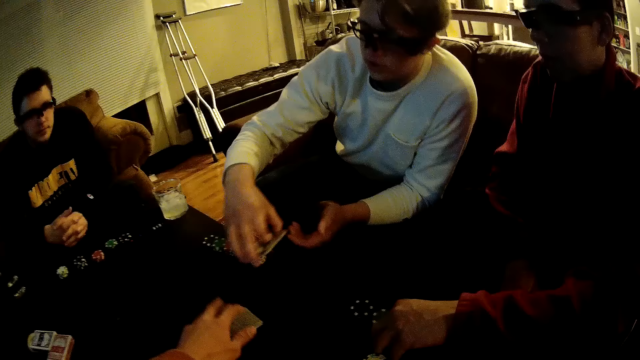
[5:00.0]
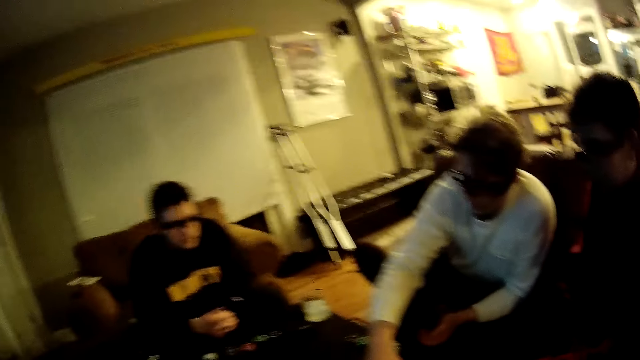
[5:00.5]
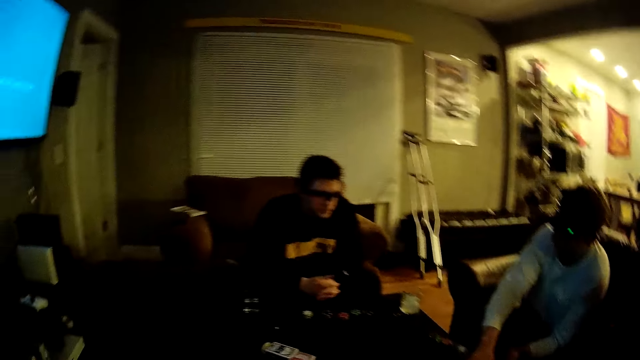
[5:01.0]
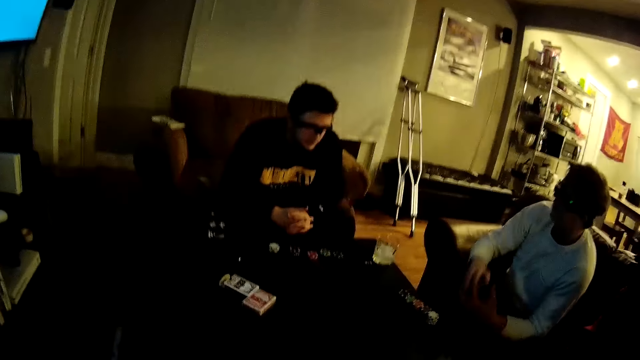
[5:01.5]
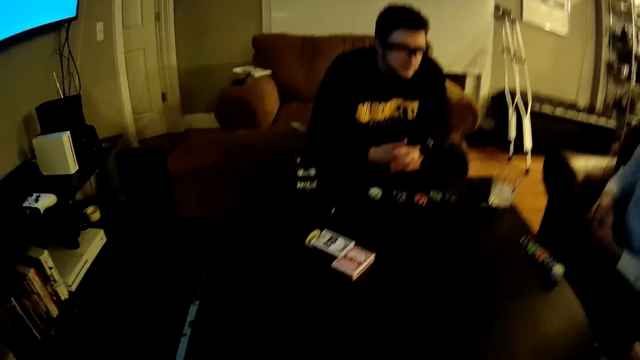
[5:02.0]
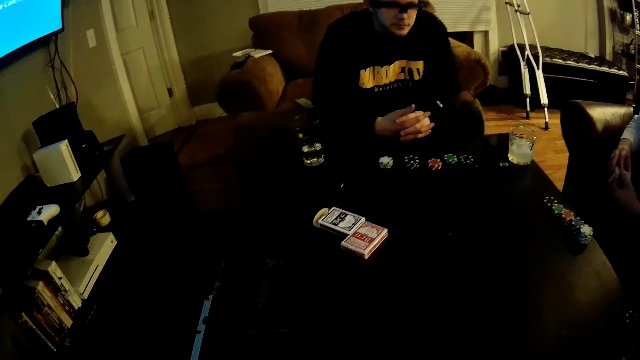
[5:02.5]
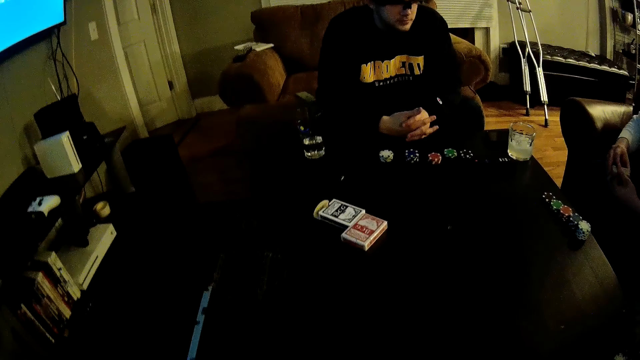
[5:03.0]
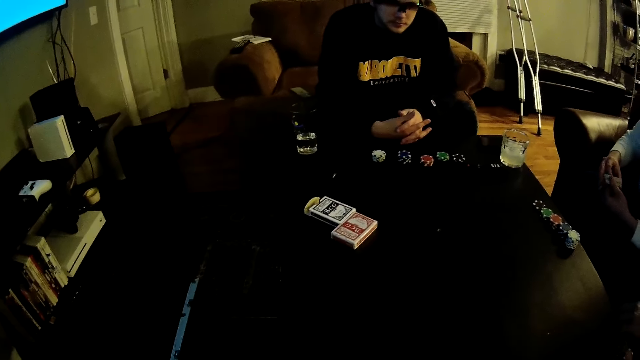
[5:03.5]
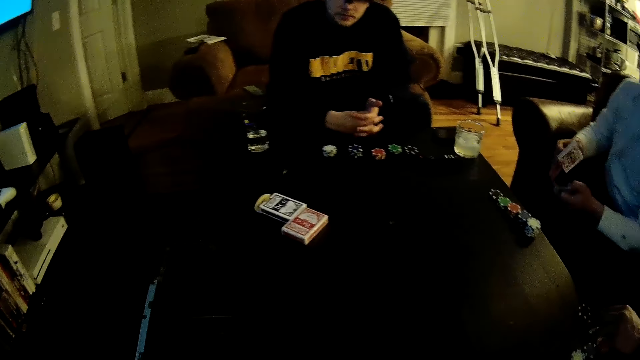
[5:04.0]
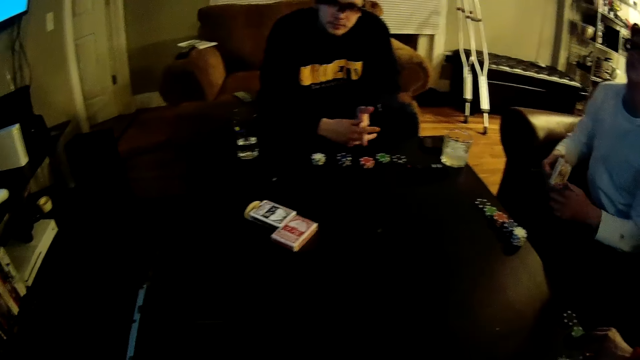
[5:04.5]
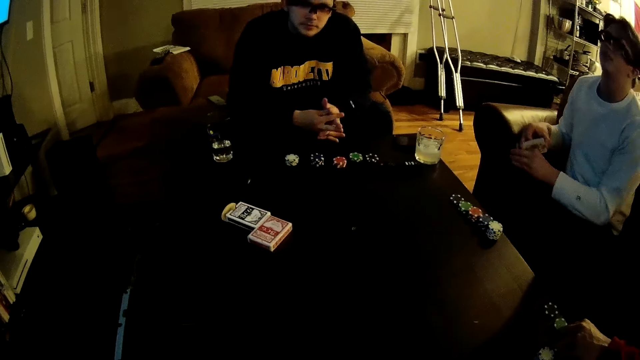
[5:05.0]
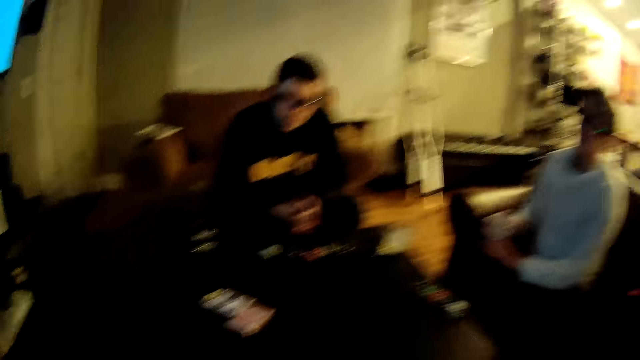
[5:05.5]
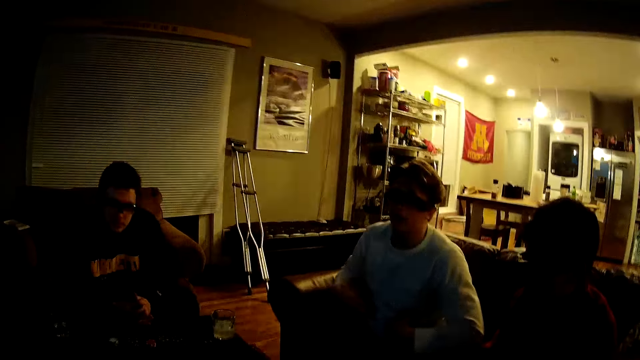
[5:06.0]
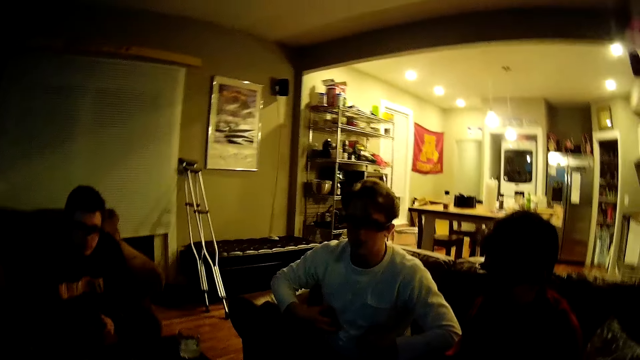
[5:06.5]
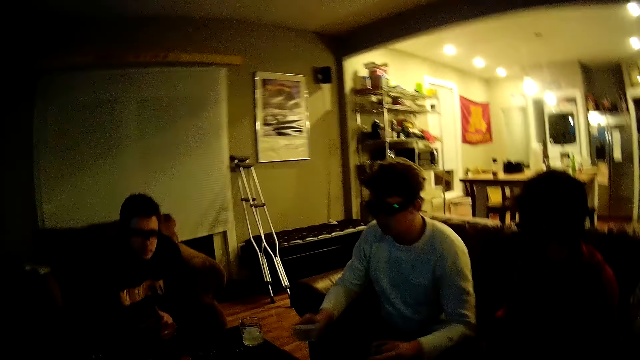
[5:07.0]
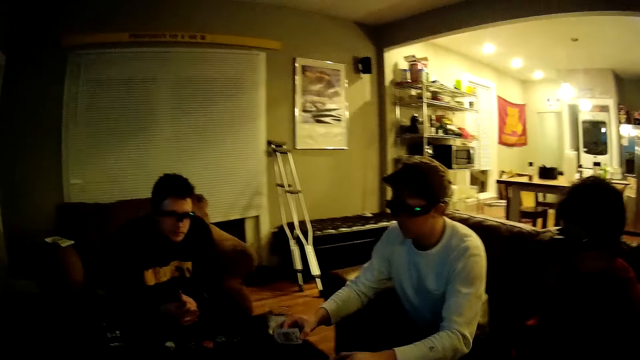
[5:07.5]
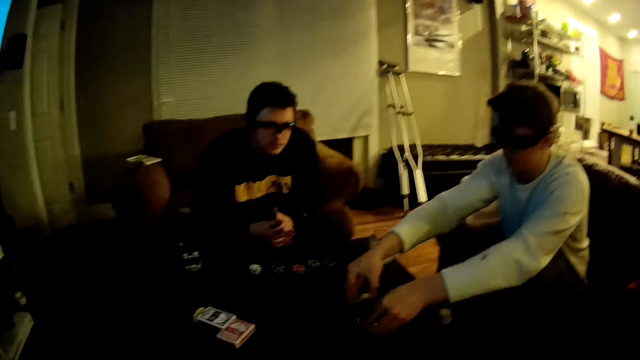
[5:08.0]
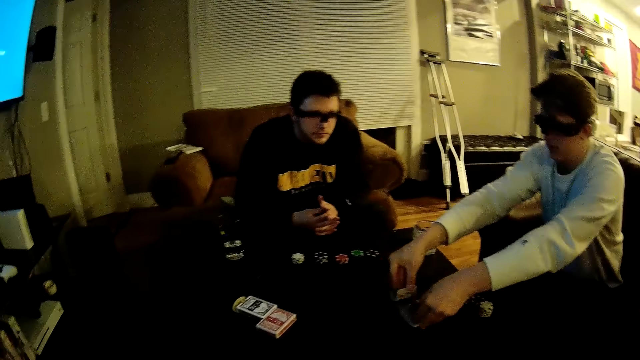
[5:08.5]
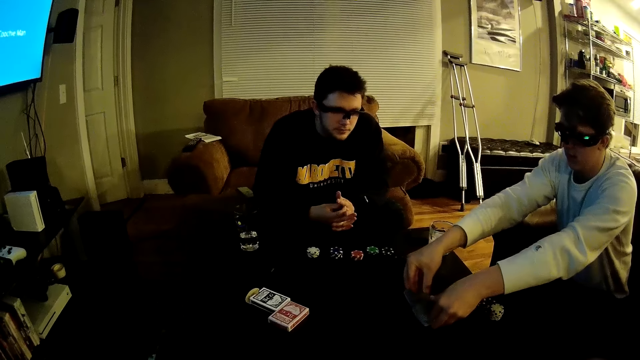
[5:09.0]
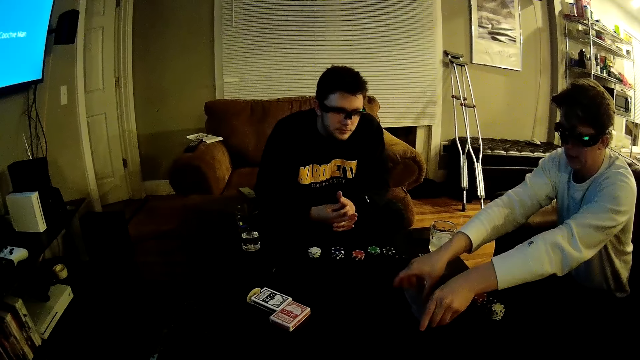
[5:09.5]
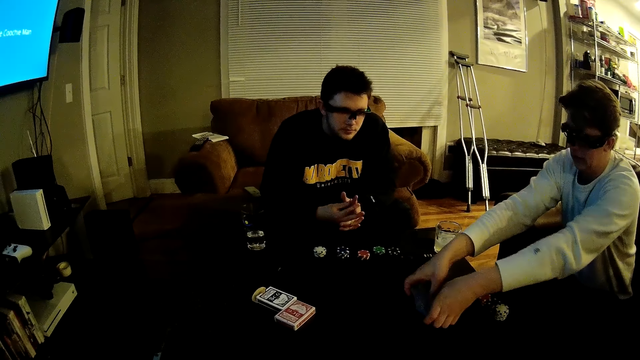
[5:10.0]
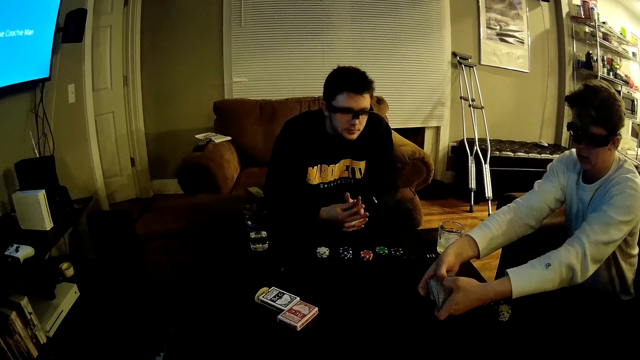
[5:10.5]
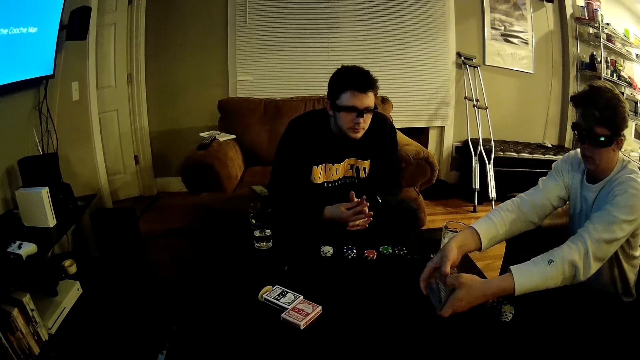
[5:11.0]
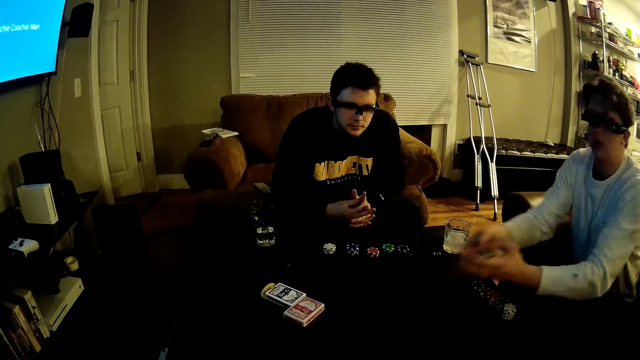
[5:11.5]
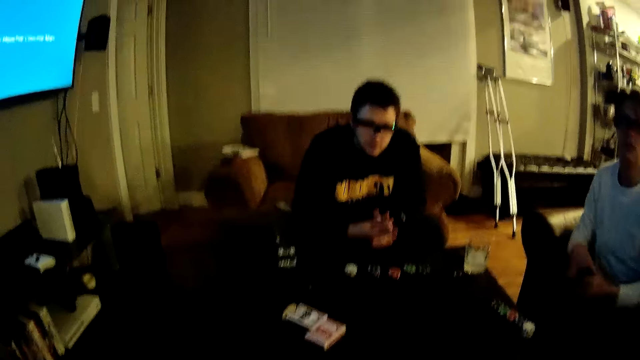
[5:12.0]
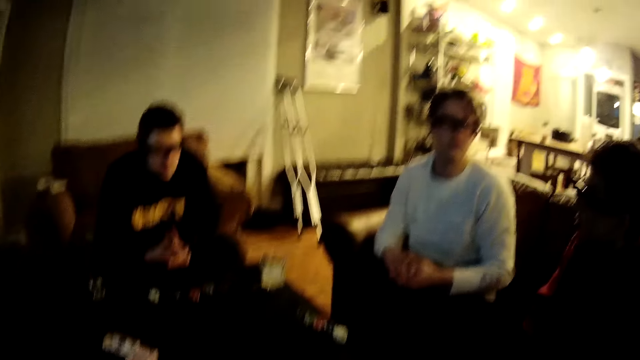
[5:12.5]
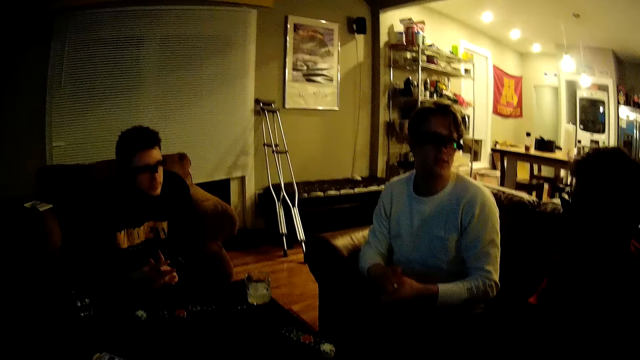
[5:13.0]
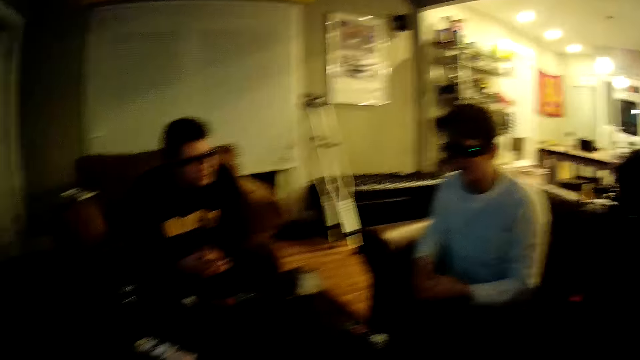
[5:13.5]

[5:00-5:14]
A man holds poker chips on the table with his left hand. The camera wearer places a pack of cards in his left hand on the table. Another man places the pack of cards in his left hand on the table and places the pack of cards in his right hand on the table. A third man shuffles the cards on the table with both his hands.

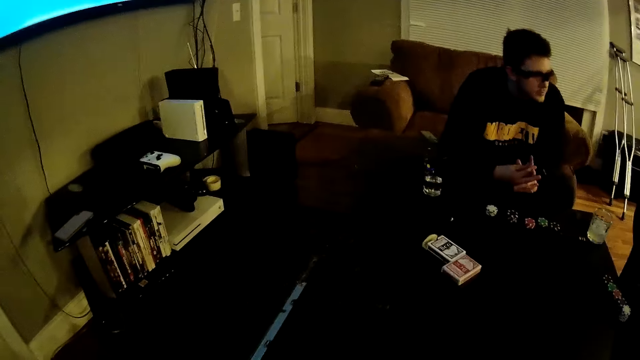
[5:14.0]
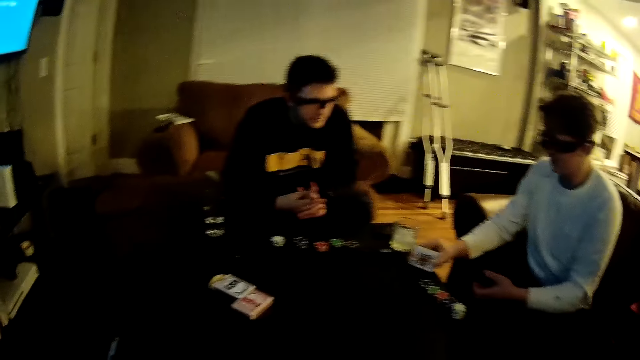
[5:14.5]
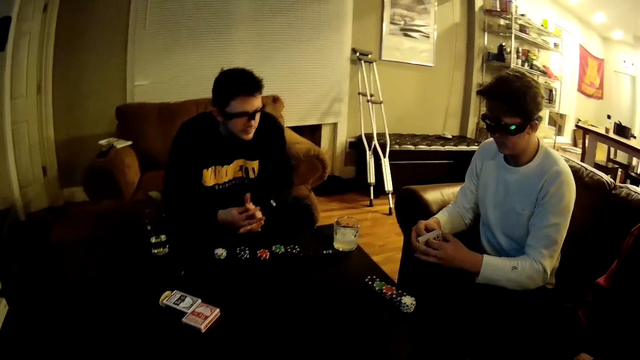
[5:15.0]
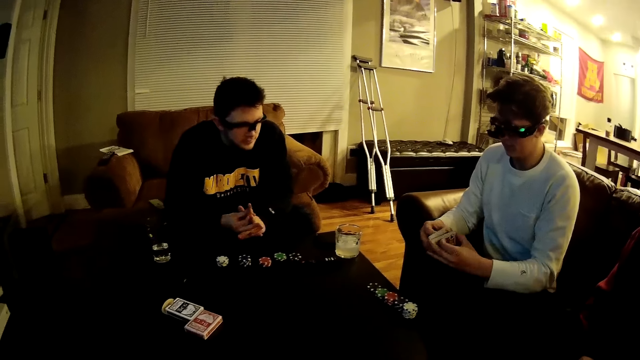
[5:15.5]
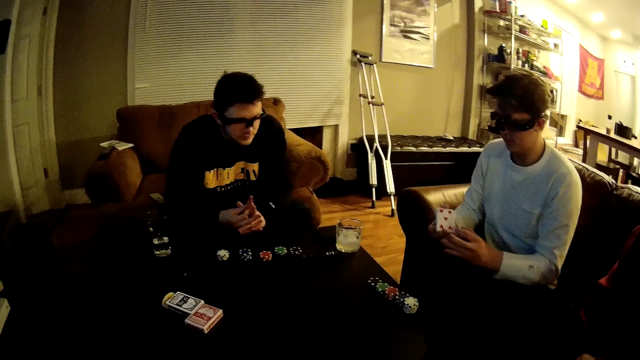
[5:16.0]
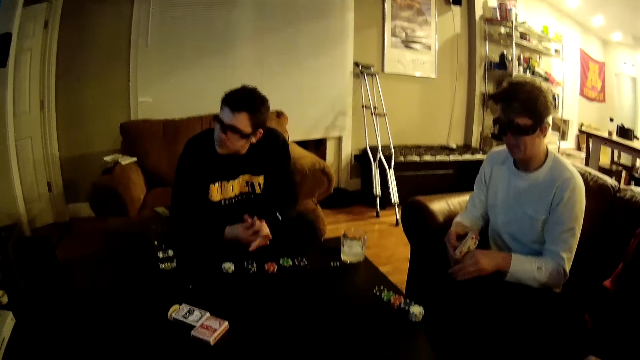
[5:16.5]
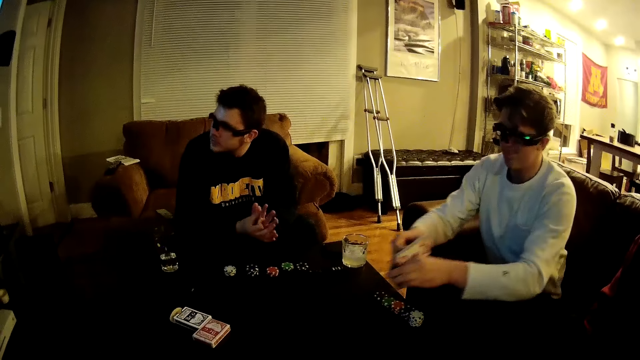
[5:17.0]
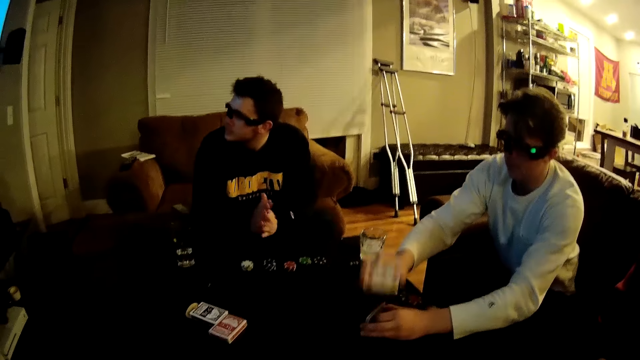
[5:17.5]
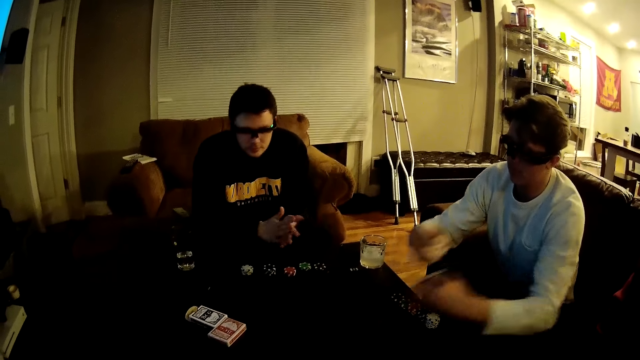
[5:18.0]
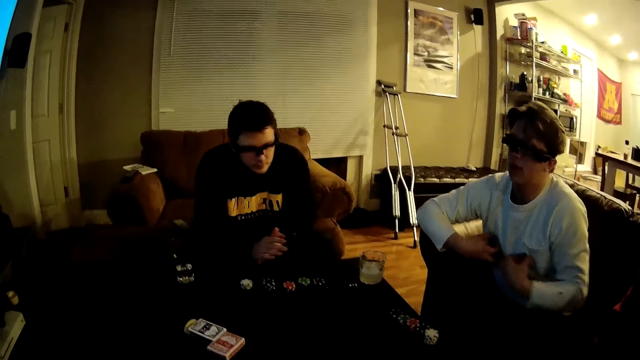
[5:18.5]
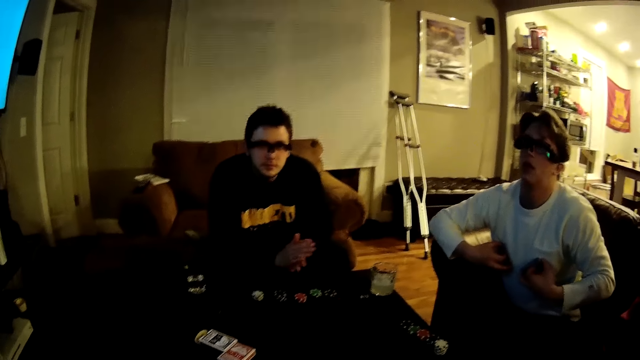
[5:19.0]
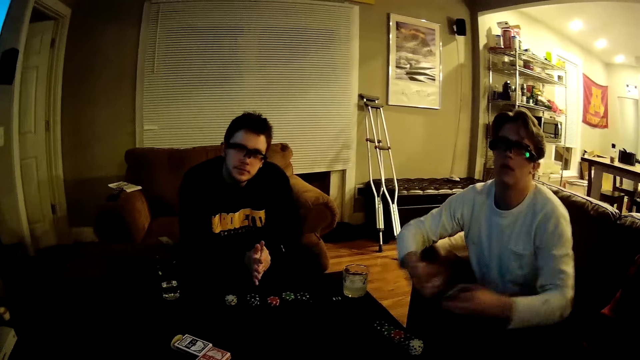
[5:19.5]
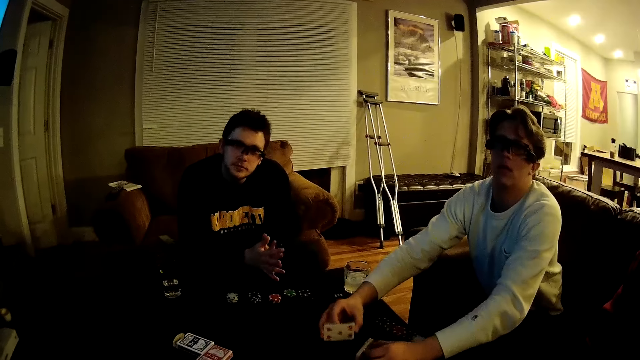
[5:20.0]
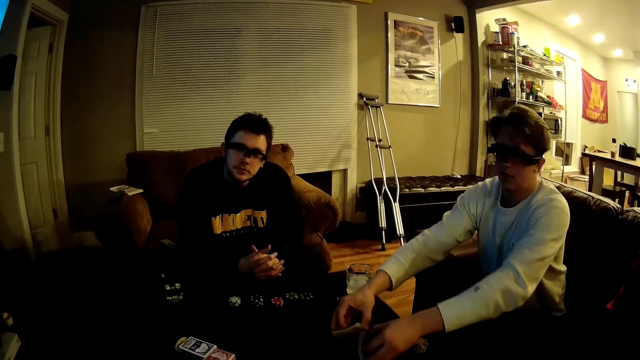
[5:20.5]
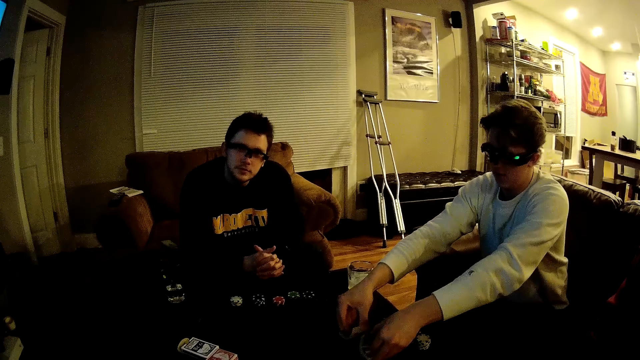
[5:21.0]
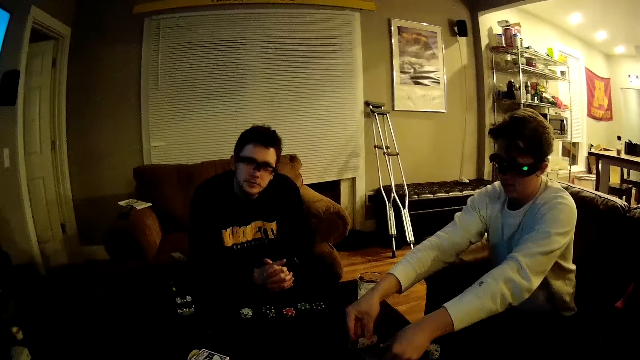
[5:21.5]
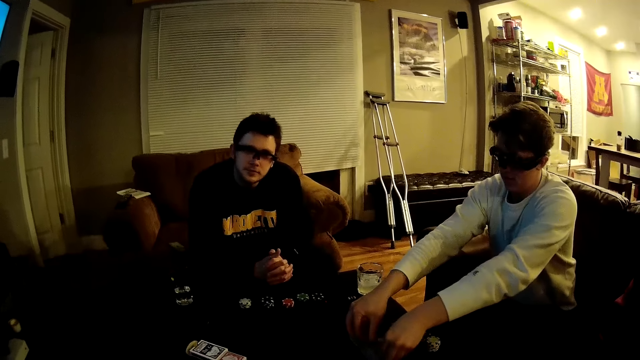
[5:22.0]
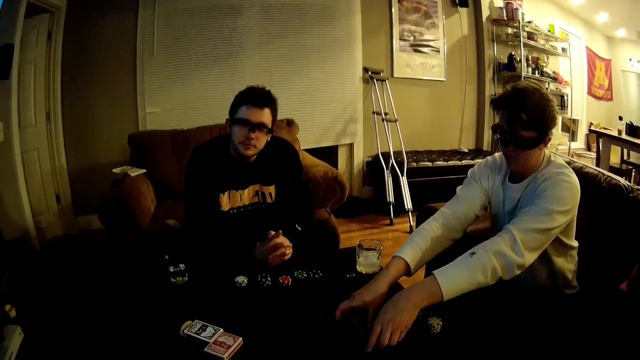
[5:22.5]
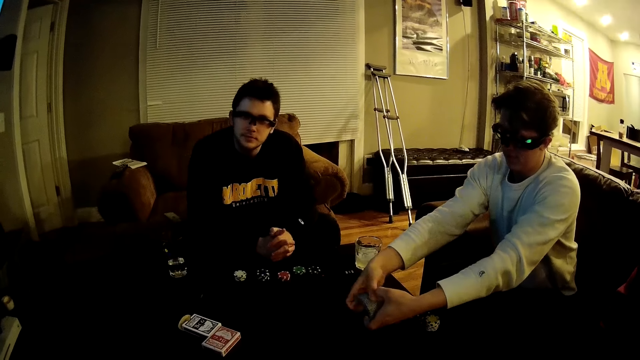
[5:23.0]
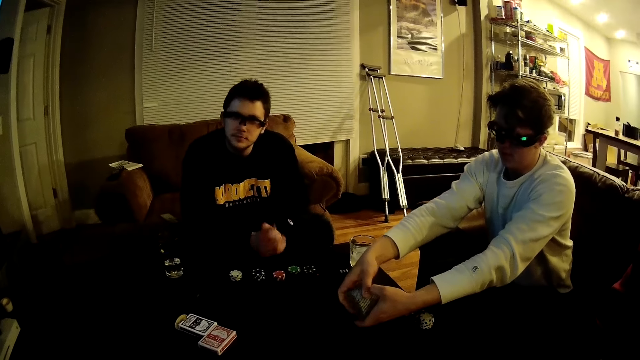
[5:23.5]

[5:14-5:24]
A man divides the pack of cards into two with both his hands. The man hits the packs of cards in both his hands on the table. The man places the packs of cards in both his hands on his chest. The man hits the packs of cards in both his hands on the table. The man shuffles the cards on the table with both his hands.
